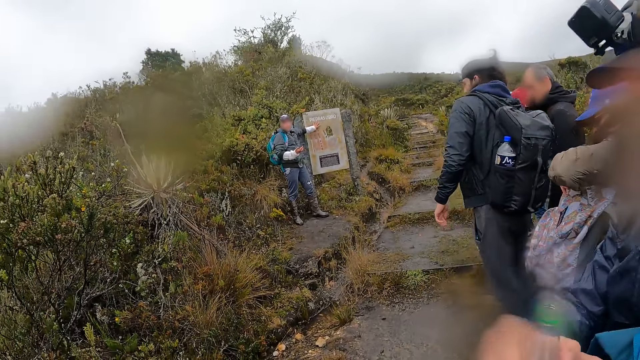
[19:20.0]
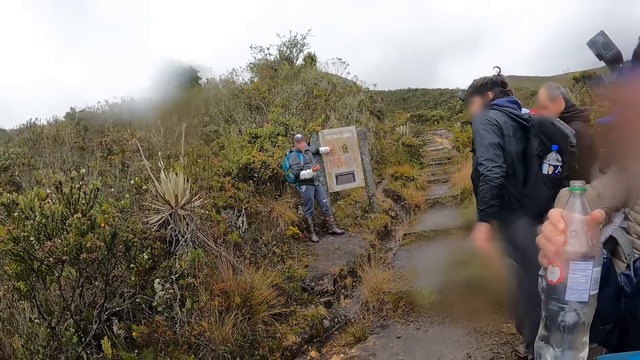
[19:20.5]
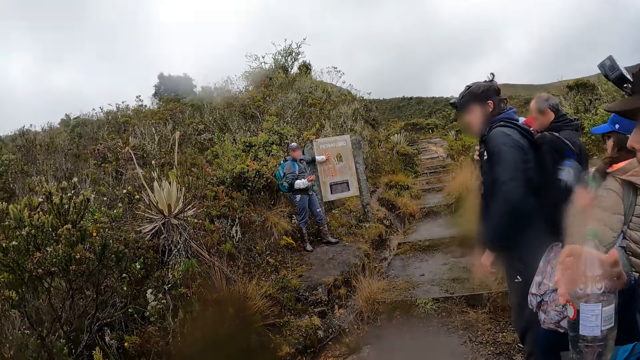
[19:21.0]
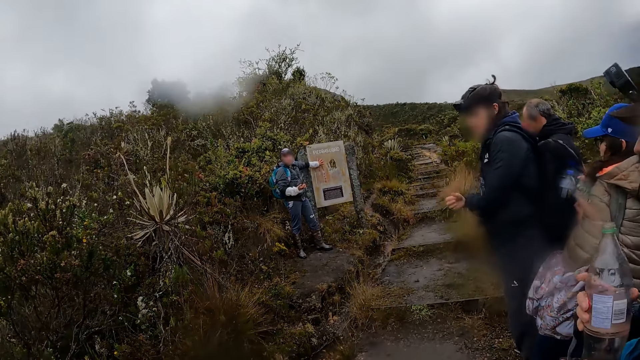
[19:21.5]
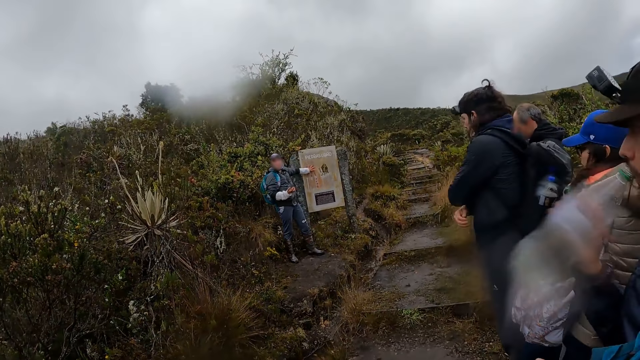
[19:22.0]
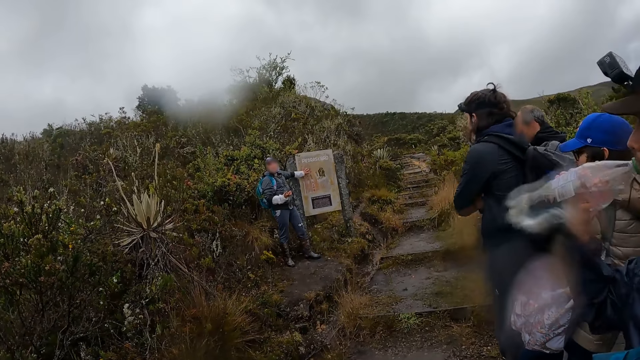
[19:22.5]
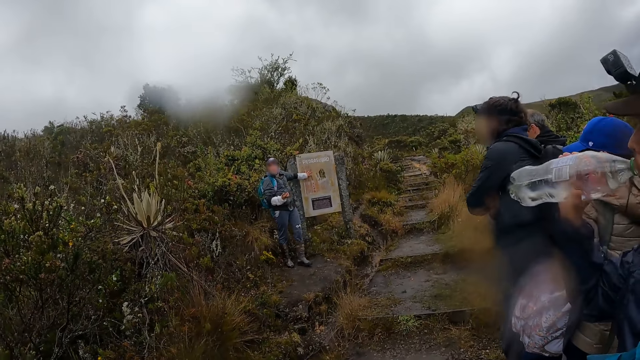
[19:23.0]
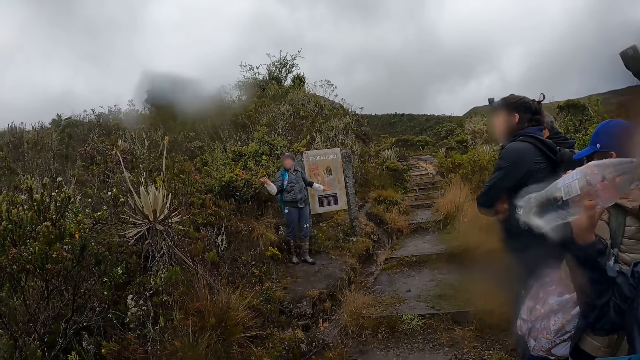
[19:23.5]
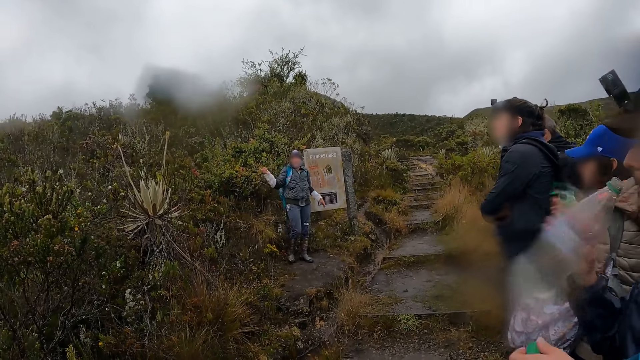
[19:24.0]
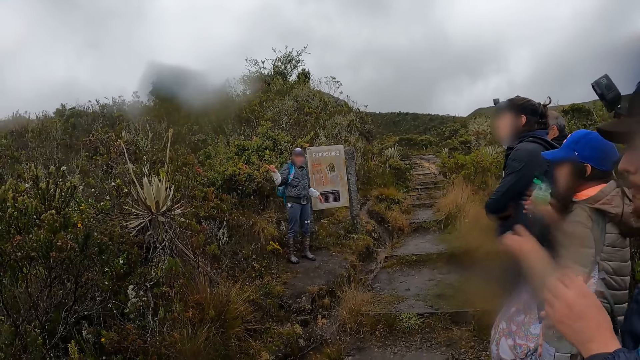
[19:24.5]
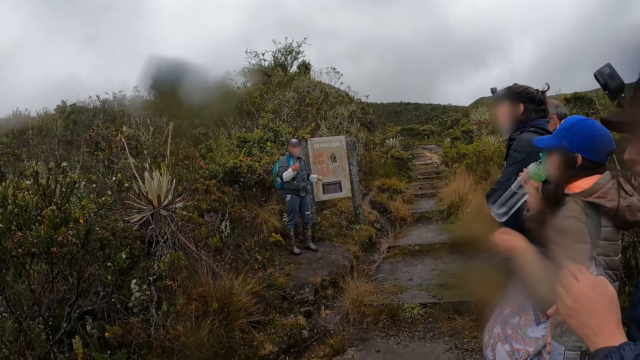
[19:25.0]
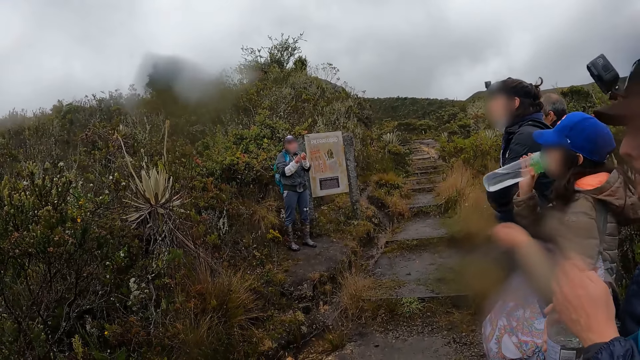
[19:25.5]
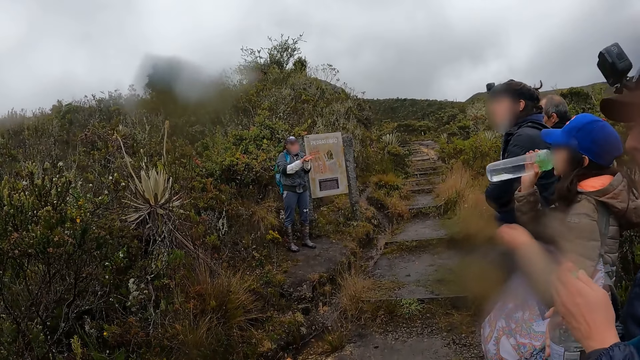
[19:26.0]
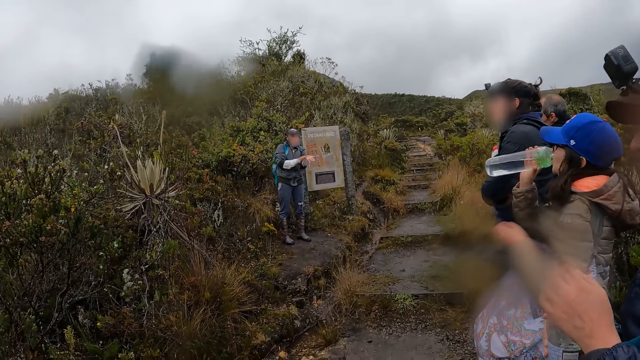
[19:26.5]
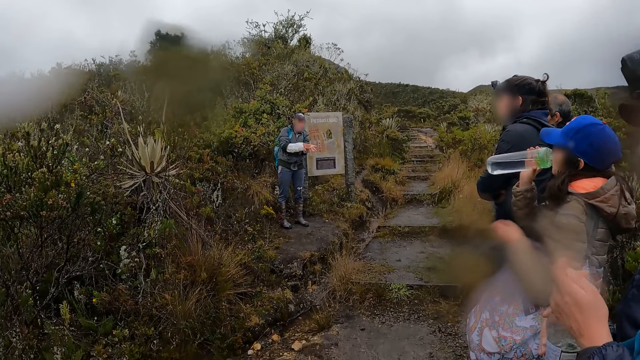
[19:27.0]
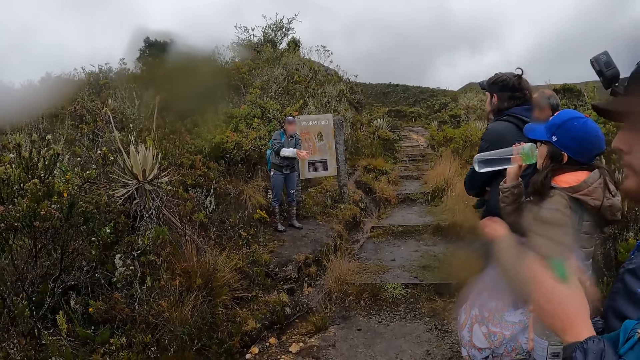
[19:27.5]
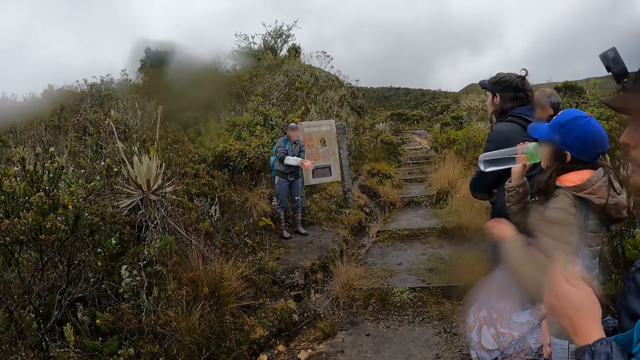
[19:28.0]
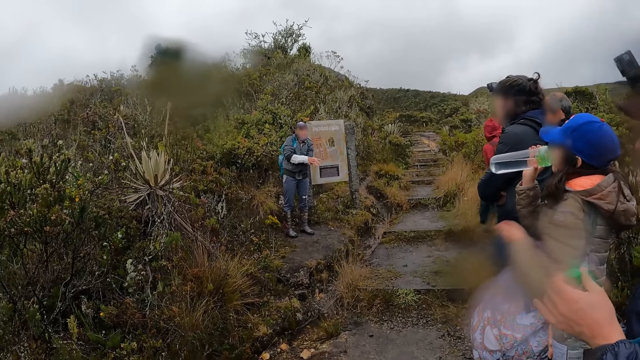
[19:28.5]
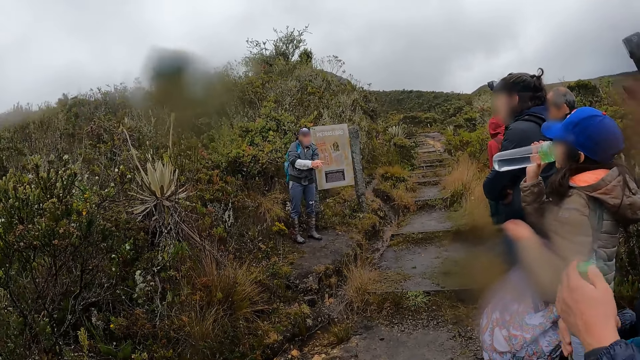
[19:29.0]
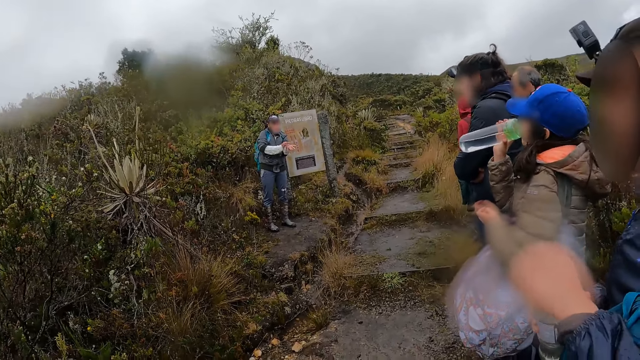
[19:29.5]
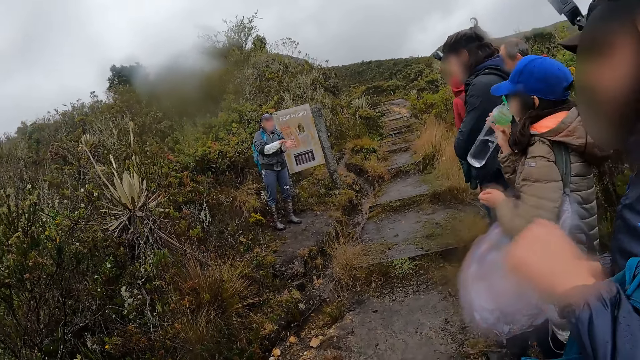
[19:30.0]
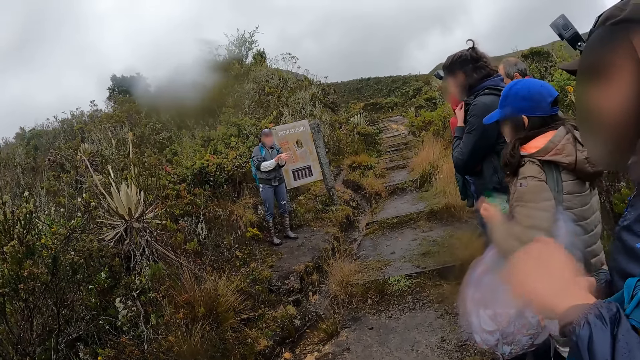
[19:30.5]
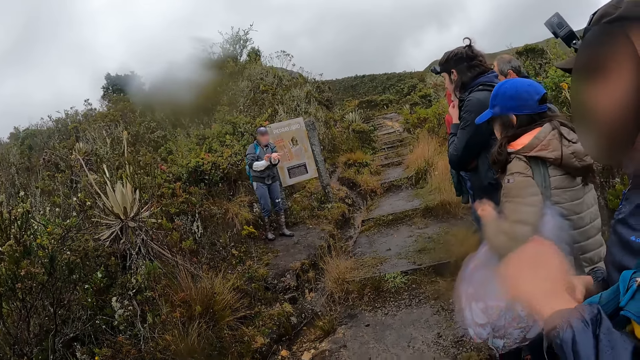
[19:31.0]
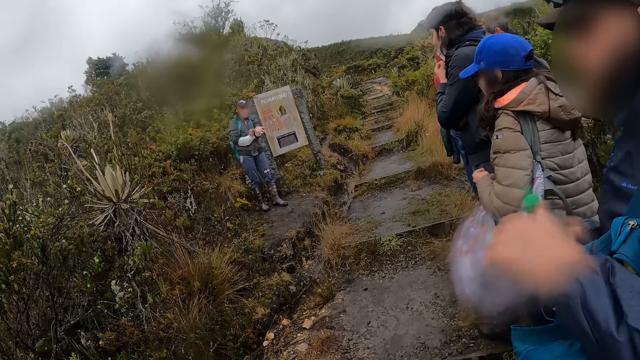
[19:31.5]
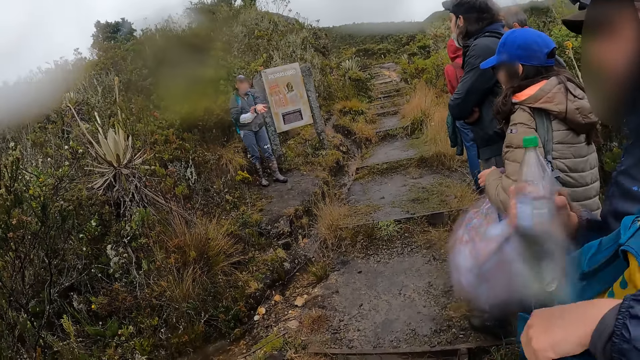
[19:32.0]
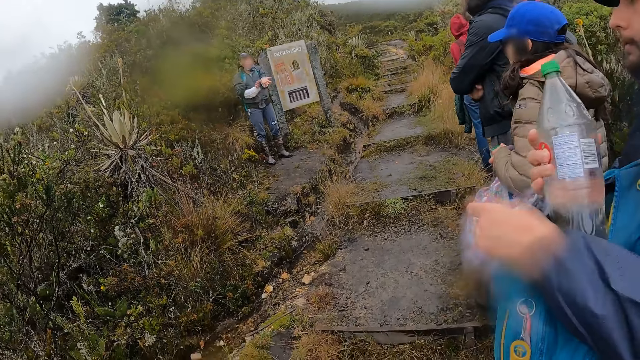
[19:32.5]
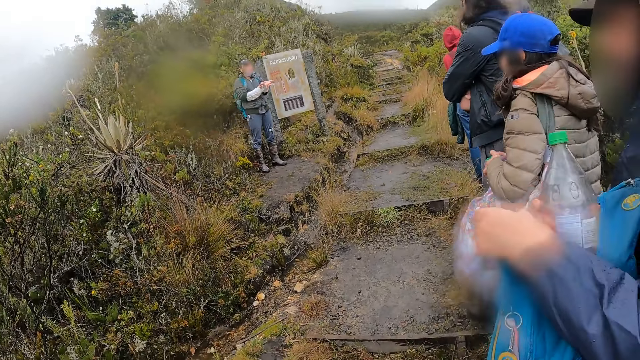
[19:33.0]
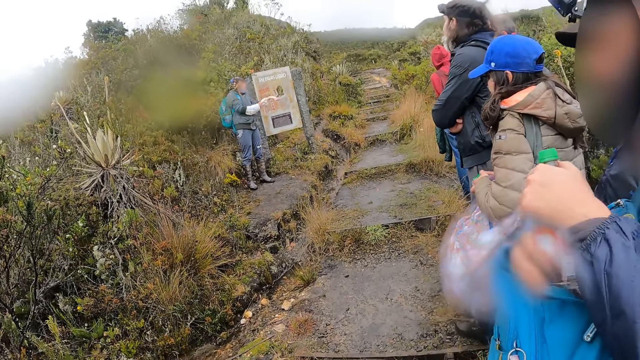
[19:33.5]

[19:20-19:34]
The camera wearer puts the bottle of water in the right hand of a man with her right hand. The man takes the water bottle. A woman picks a bottle of water from the bag with both hands. The man drinks from the bottle of water in his right hand. The woman passes the bottle of water from her left hand to her right hand. The man puts the lid on the bottle of water in his right hand with his left hand. The woman drinks from the bottle of water in her right hand. The woman closes the bottle of water with her left hand. The man places the bottle of water in the bag with both hands.

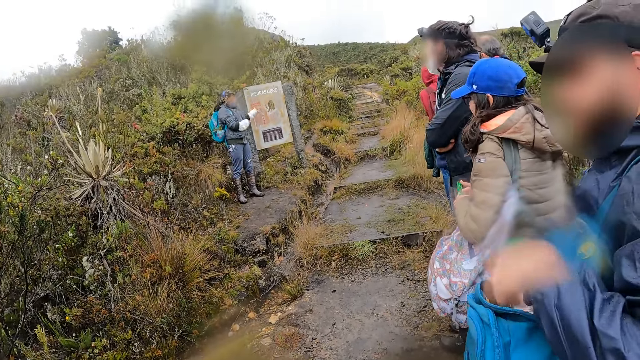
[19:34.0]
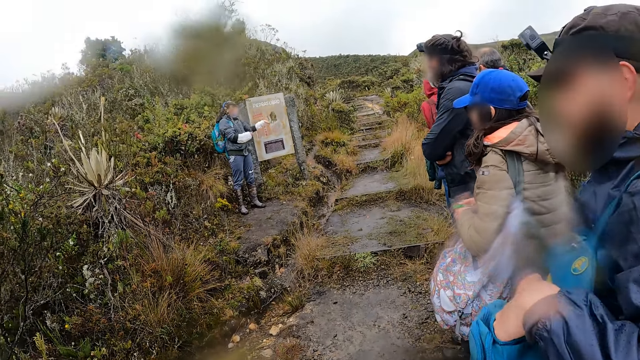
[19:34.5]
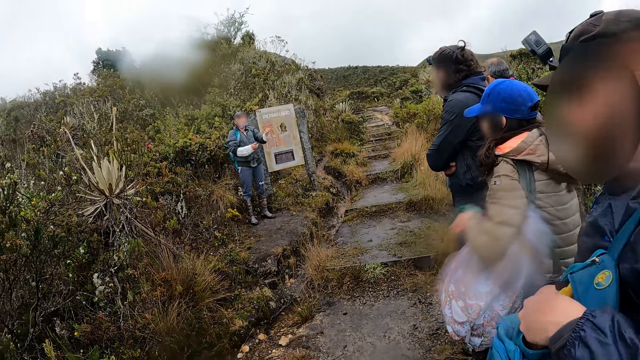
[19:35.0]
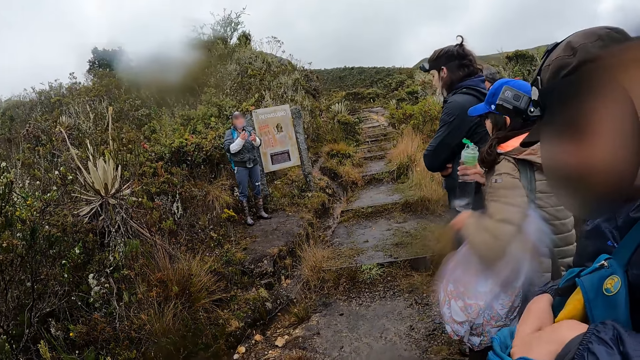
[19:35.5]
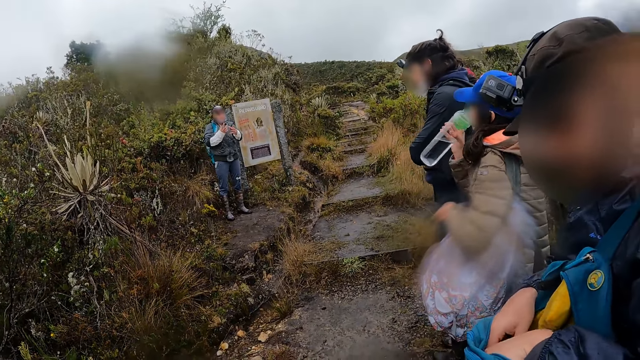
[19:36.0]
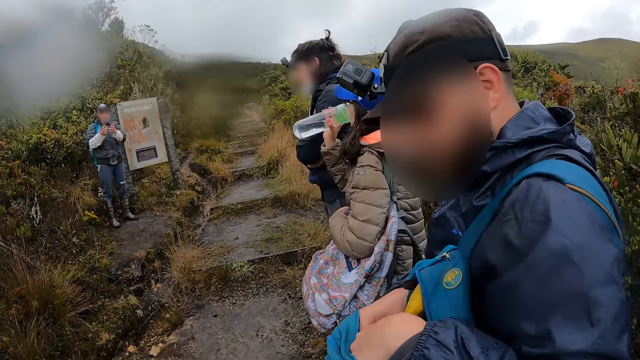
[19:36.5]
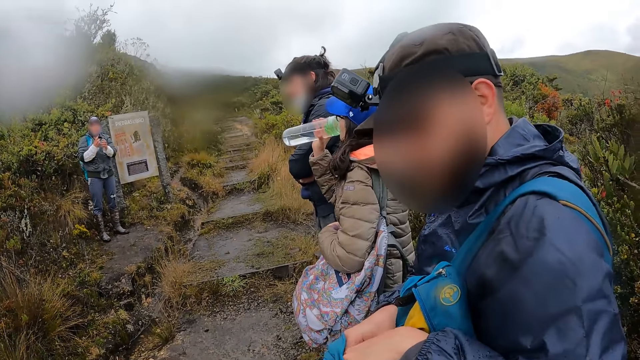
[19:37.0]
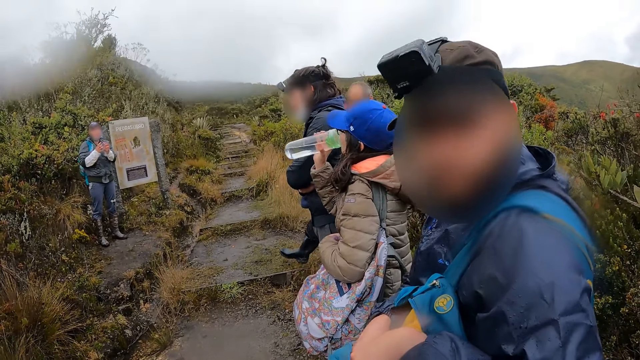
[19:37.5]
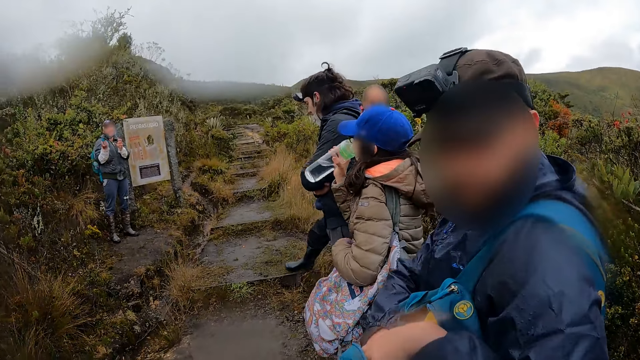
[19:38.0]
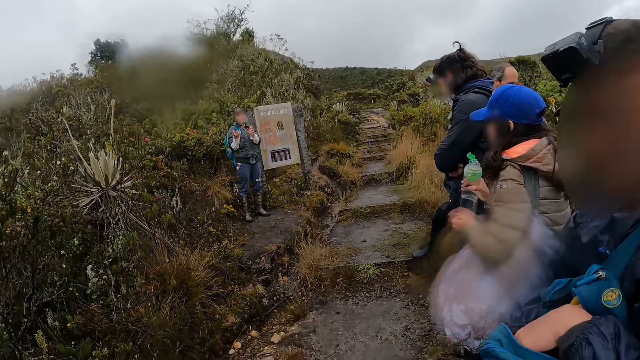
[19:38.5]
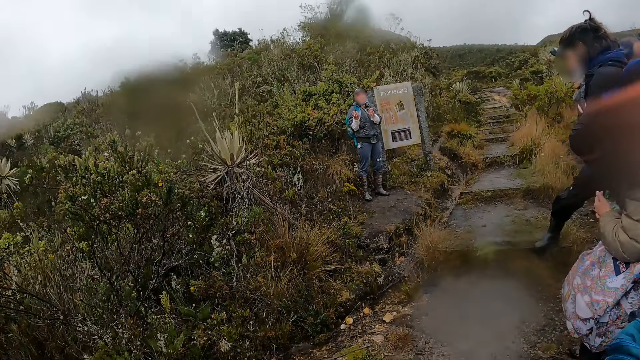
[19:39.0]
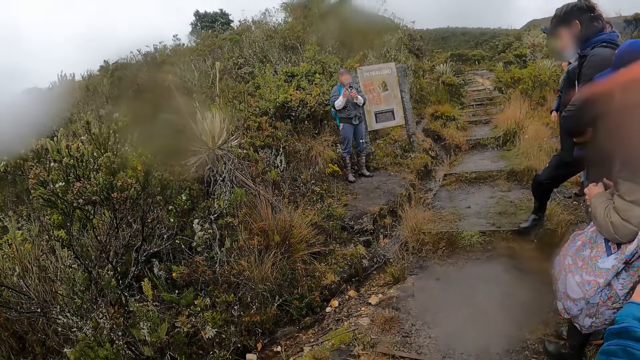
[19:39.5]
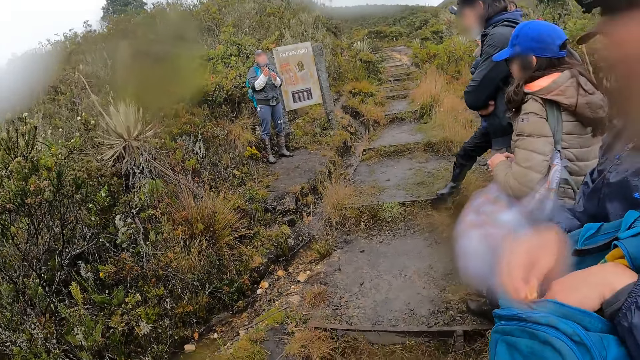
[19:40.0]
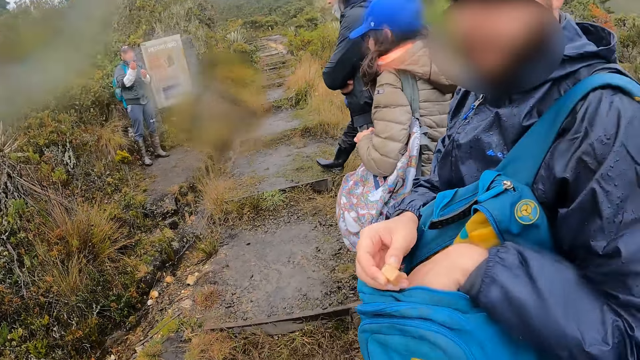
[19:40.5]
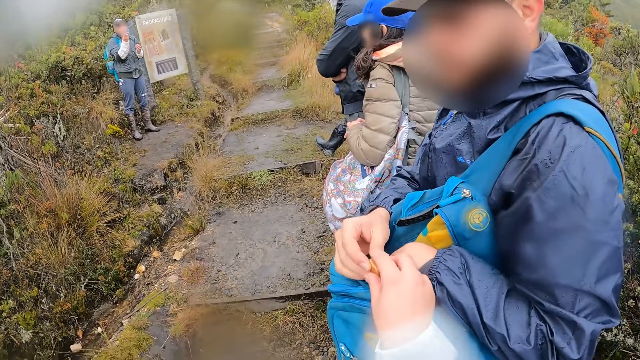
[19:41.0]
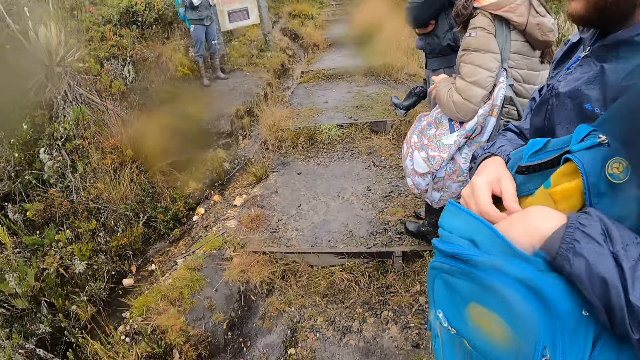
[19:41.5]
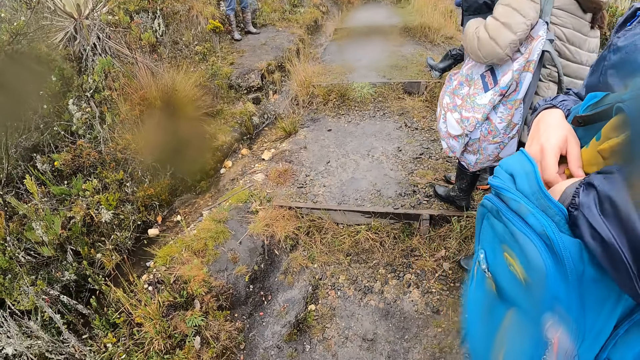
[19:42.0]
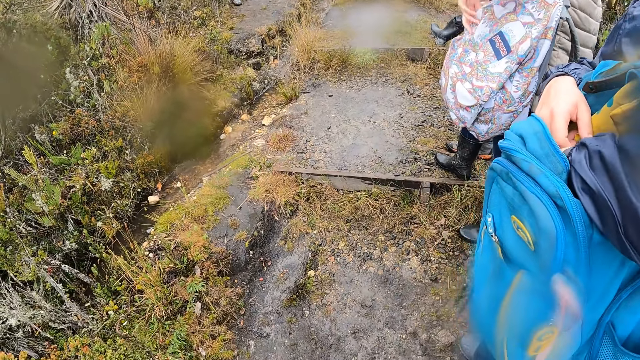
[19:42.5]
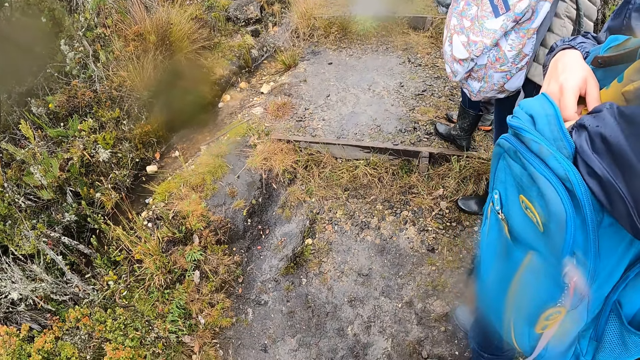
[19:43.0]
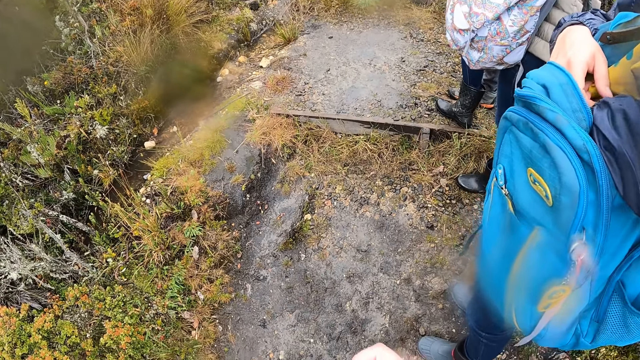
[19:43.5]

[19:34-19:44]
A man converses. A woman drinks from the bottle of water in her right hand. Another man puts the water in the bag. The woman closes the bottle of water with her left hand. The second man picks a candy from the bag with his right hand. The camera wearer collects the candy from the right hand of the second man with her right hand. The woman opens the bag with her left hand.
